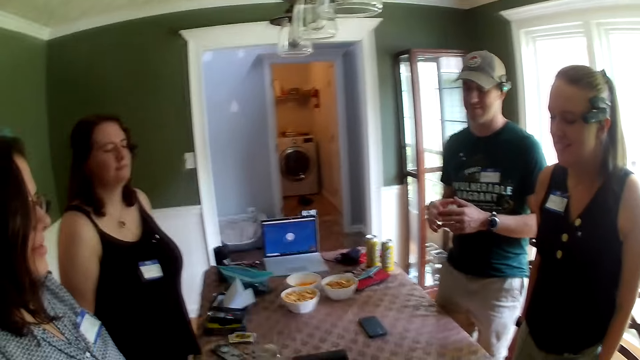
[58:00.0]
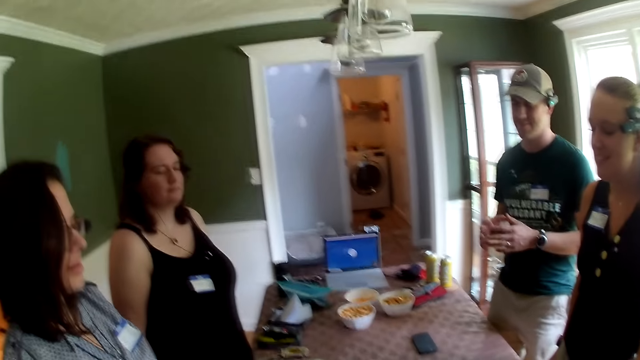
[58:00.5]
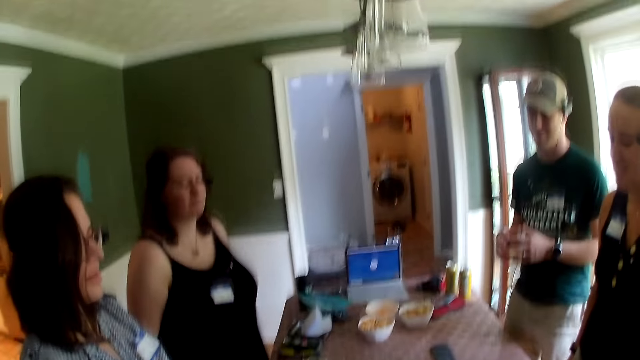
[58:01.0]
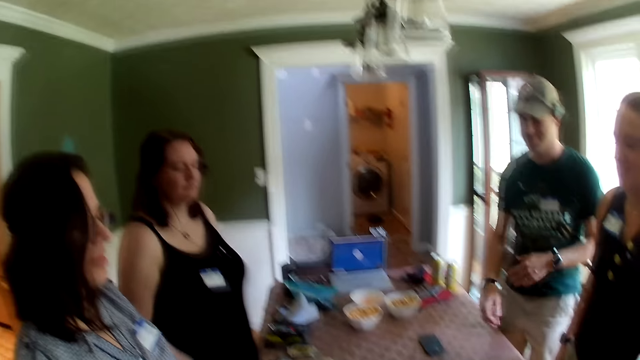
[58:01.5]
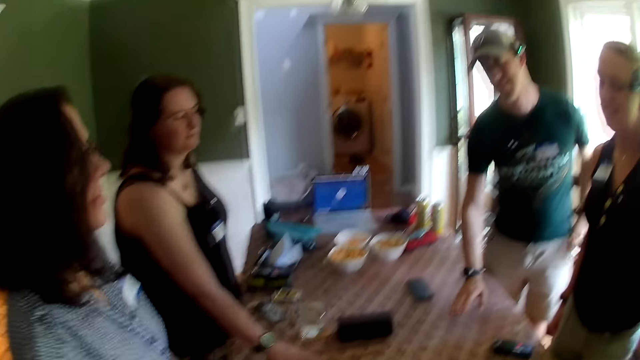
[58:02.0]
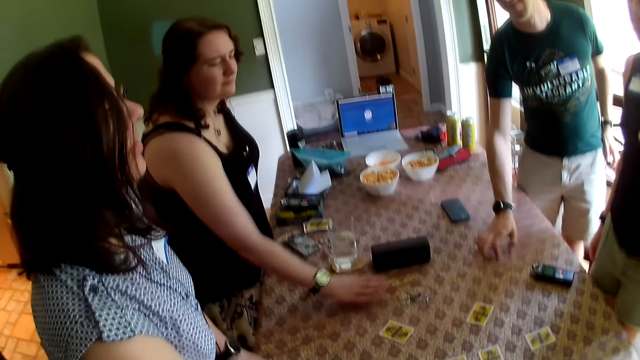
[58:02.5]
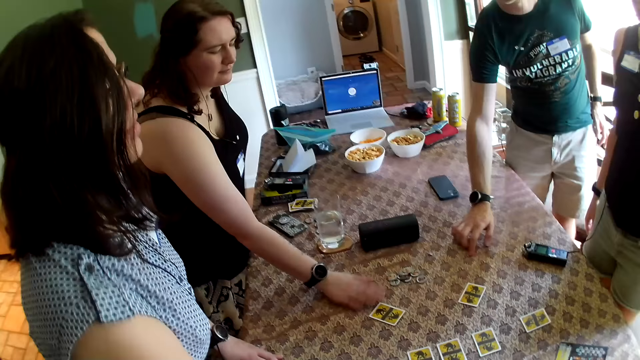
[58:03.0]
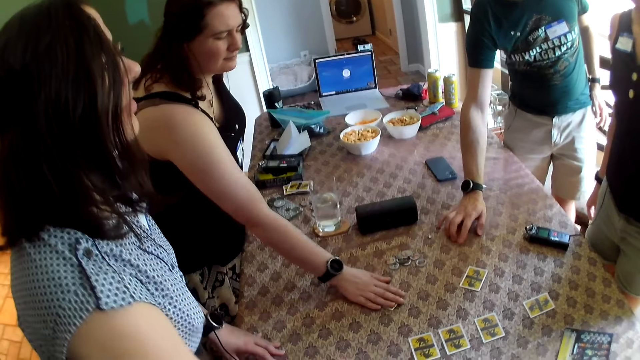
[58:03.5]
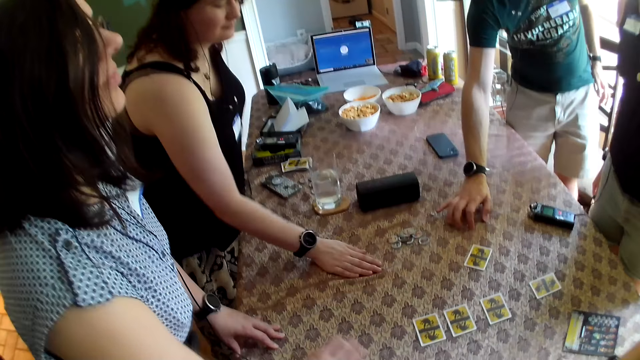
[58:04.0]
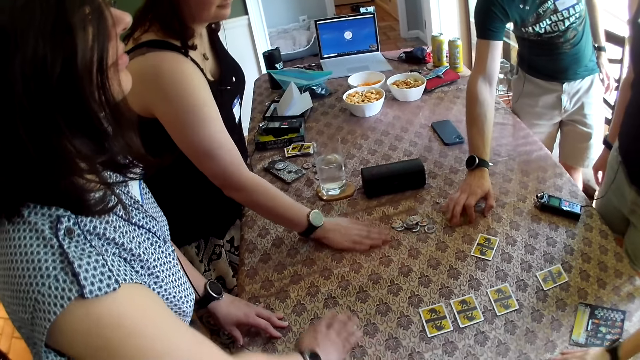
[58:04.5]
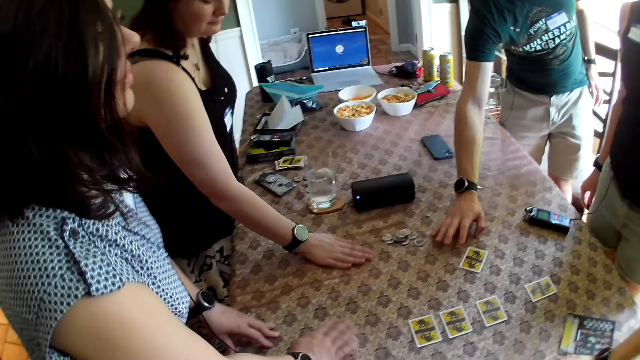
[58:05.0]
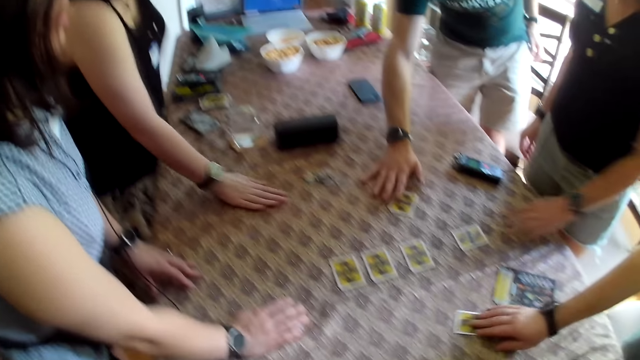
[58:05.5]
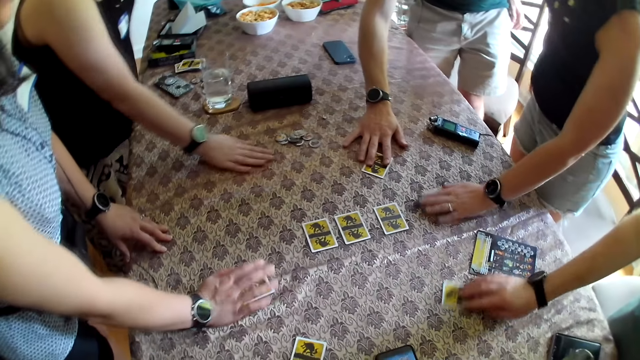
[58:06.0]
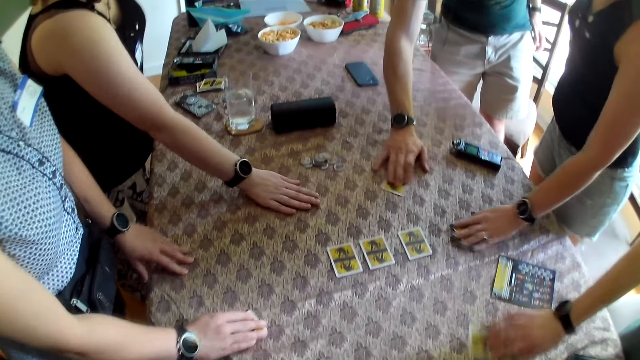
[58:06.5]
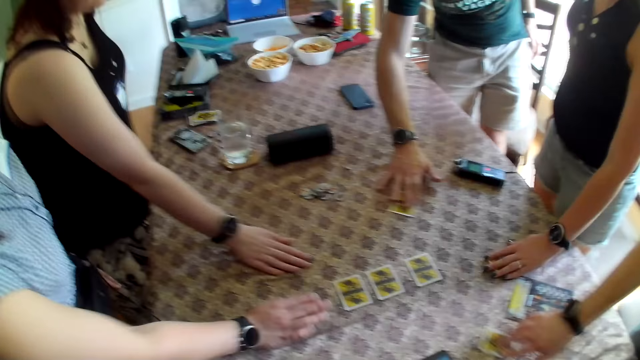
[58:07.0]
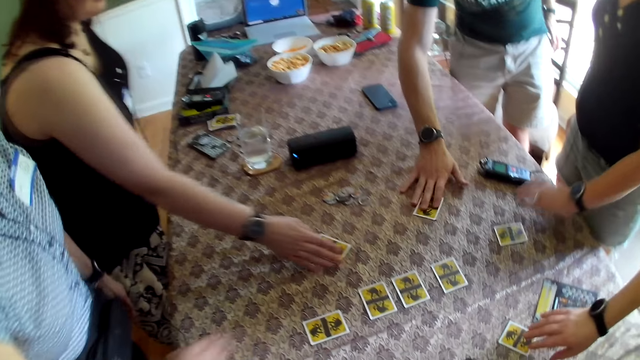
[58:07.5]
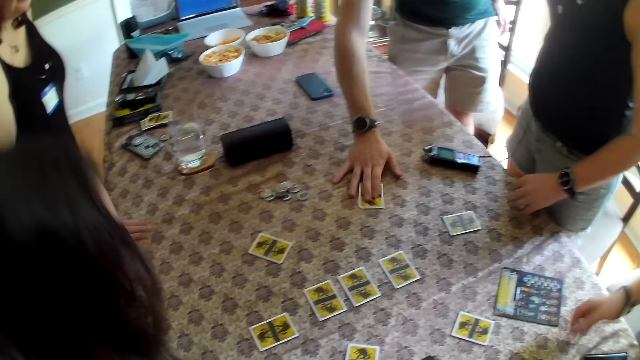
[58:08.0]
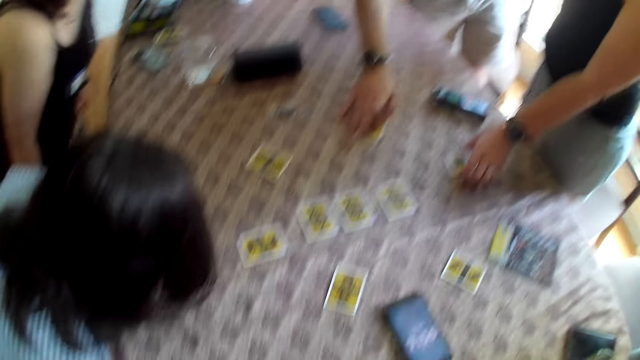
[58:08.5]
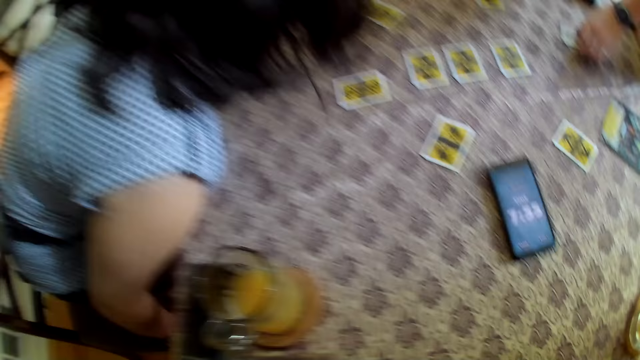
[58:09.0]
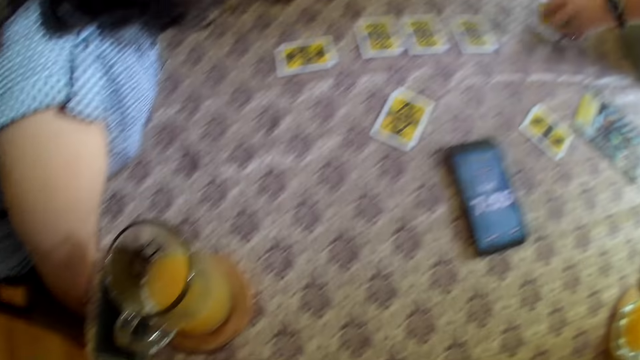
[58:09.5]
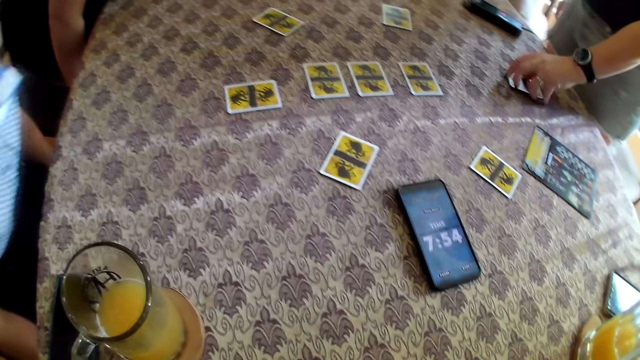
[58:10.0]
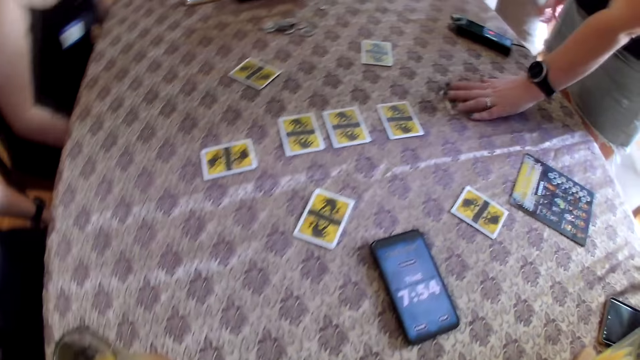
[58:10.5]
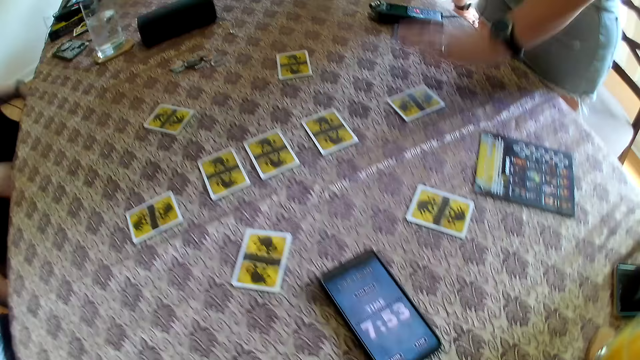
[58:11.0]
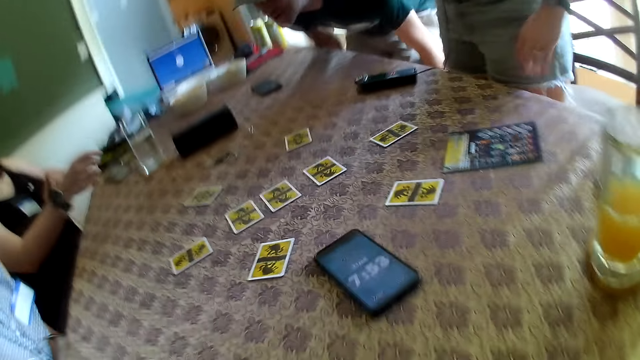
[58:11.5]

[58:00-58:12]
A woman places her right hand on the table. A man places his right hand on the table. The woman moves the card on the table with her right hand. The man moves the card on the table with his right hand. Another woman moves the card on the table with her right hand. Another man moves the card on the table with his right hand. A third woman moves the card on the table with her left hand. The second woman sits on the chair.

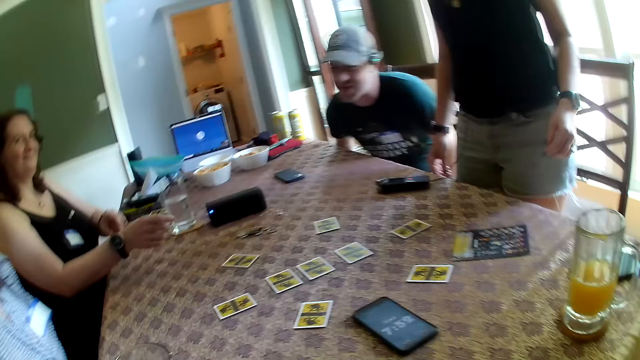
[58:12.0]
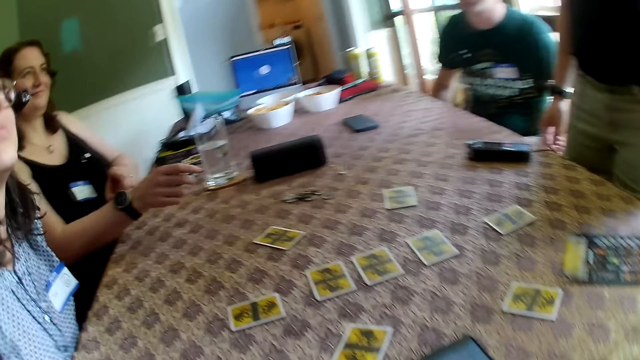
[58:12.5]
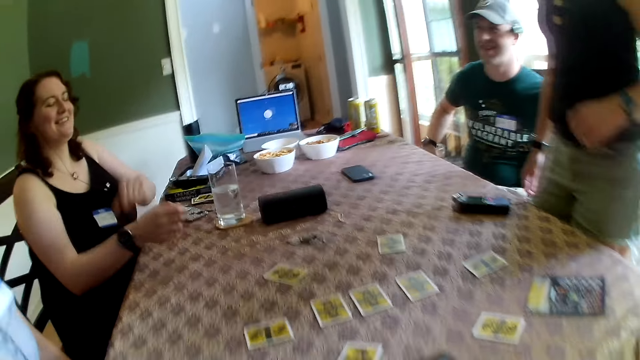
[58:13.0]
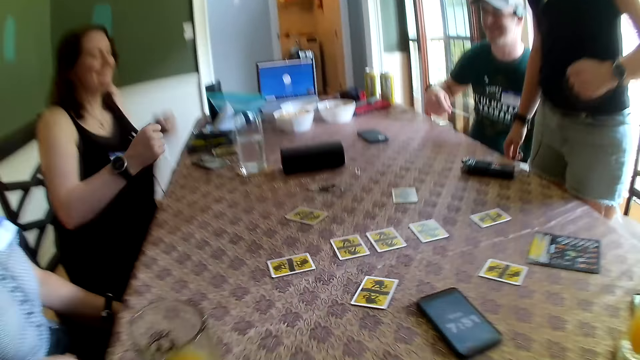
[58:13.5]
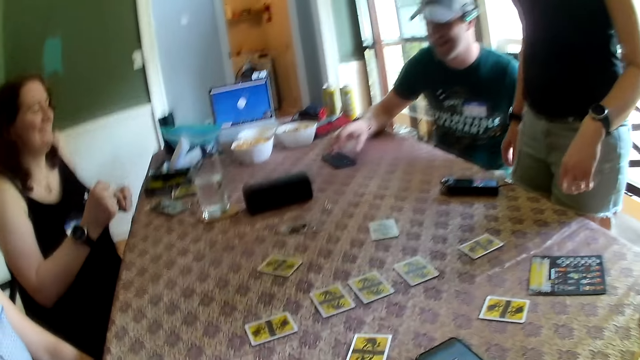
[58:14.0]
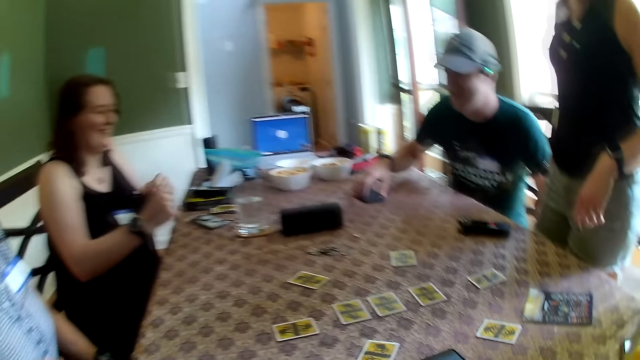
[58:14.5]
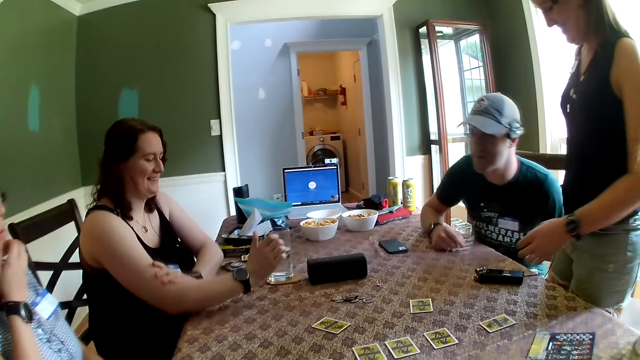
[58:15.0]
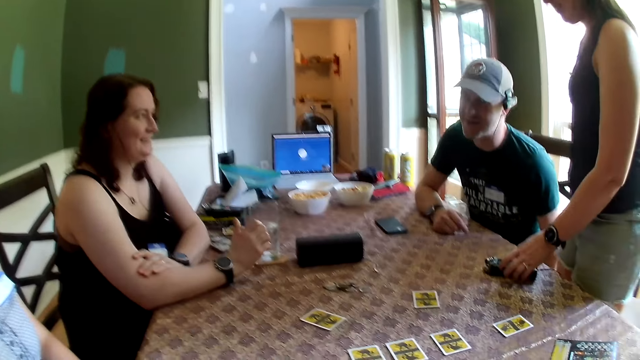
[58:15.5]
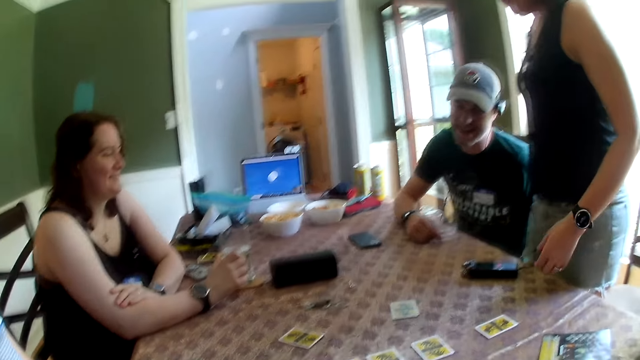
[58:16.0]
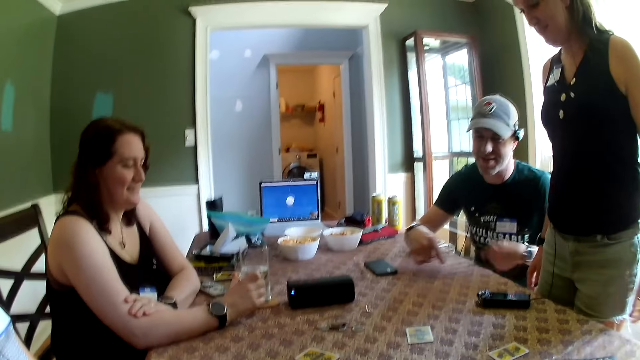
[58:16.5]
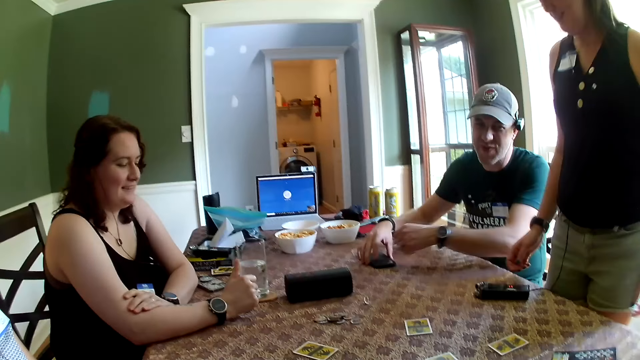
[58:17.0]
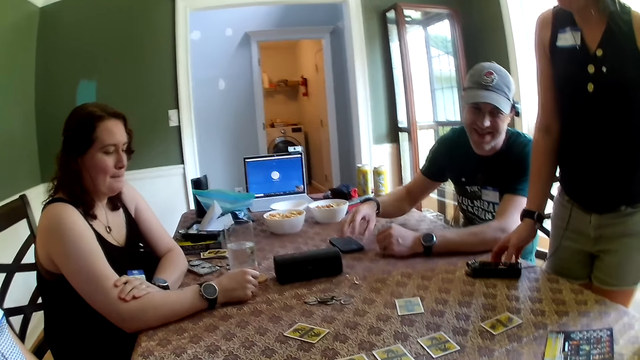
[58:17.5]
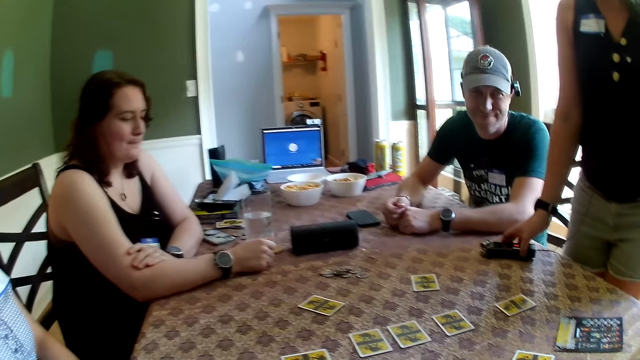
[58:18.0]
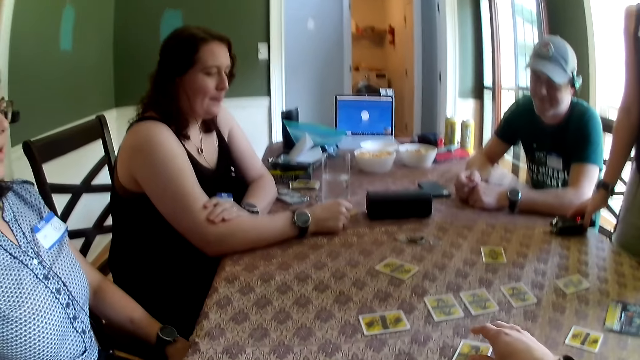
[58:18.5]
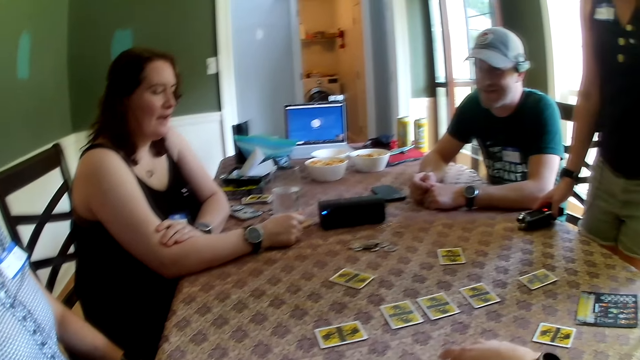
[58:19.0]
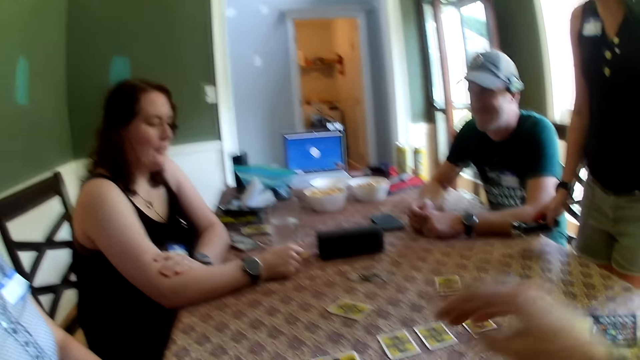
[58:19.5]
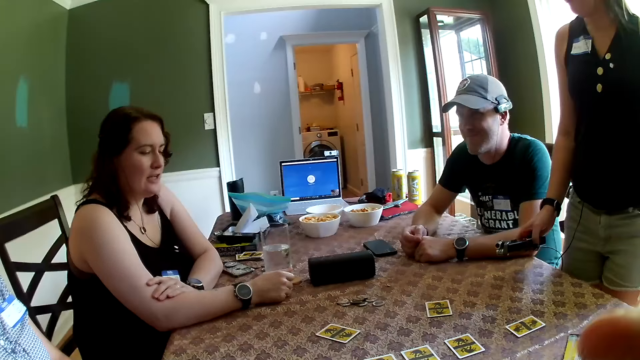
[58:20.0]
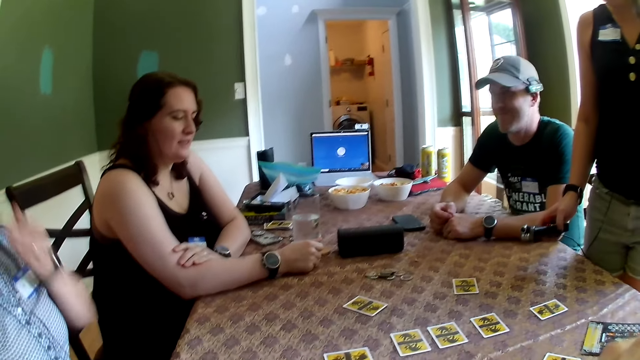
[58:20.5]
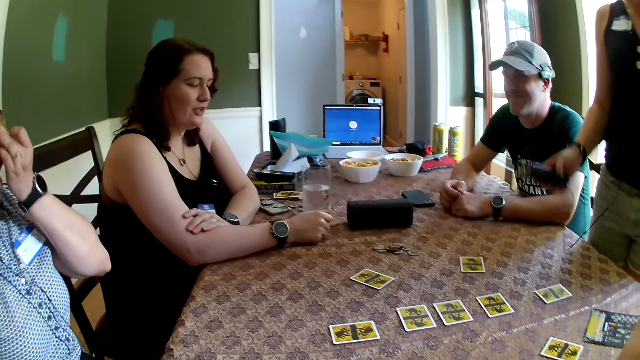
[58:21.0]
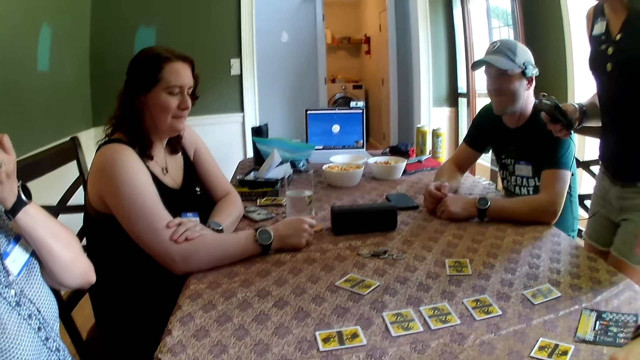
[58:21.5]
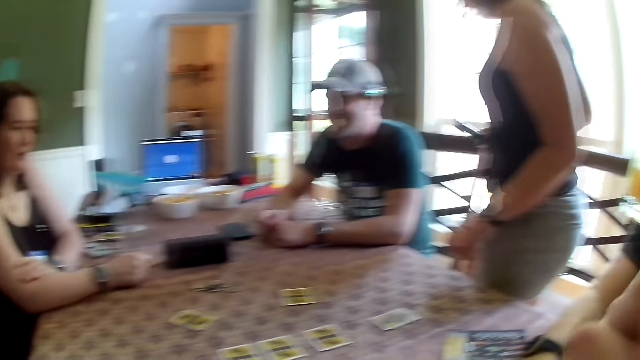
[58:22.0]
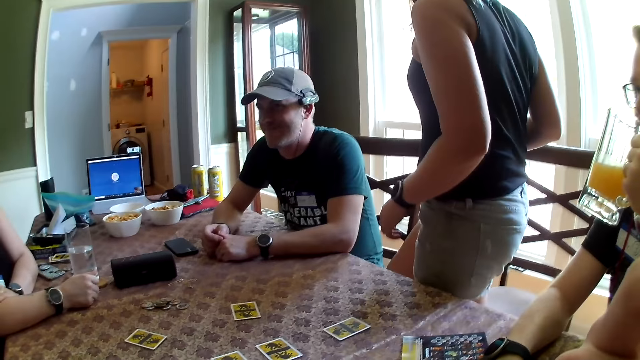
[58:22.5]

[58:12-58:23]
A man touches the phone on the table with his right hand. A woman touches the card on the table with her left hand. The man touches the phone on the table with his right hand and puts both hands on the table. The camera wearer moves the card on the table.
